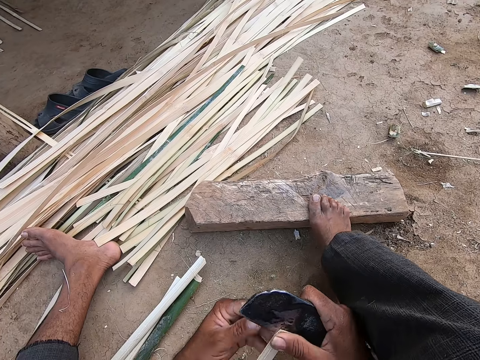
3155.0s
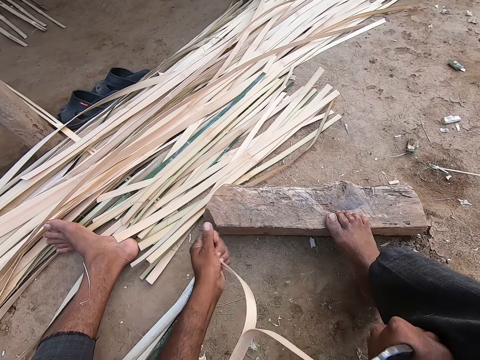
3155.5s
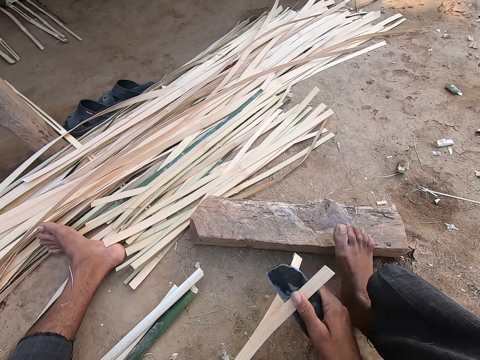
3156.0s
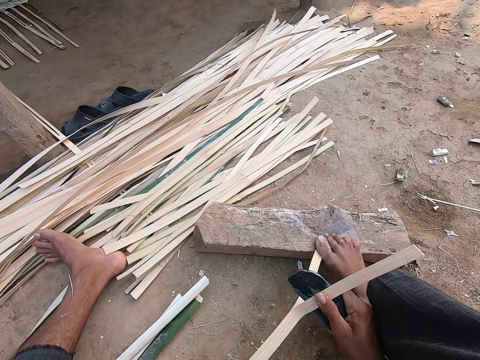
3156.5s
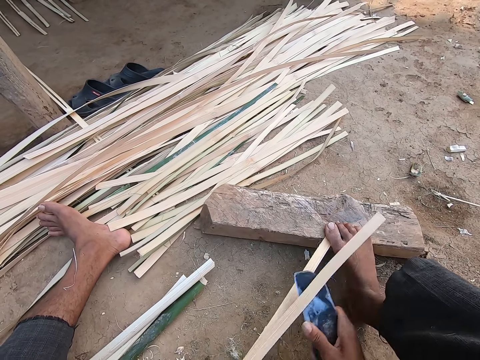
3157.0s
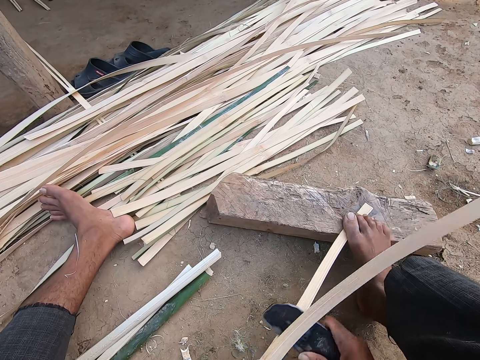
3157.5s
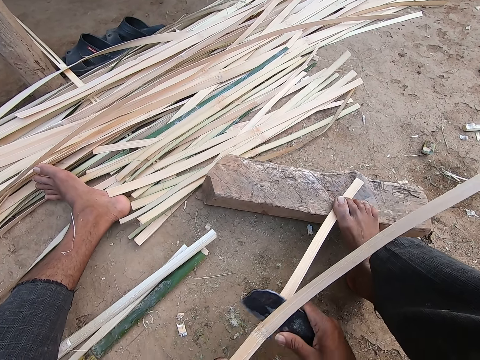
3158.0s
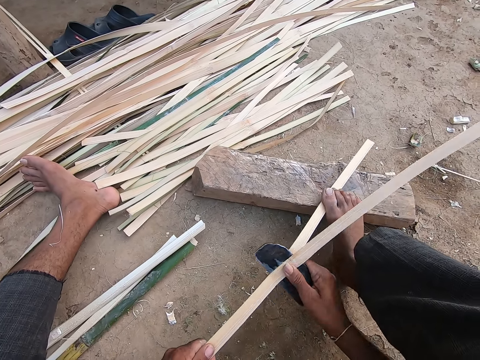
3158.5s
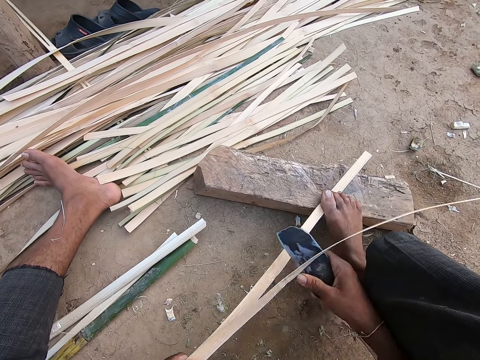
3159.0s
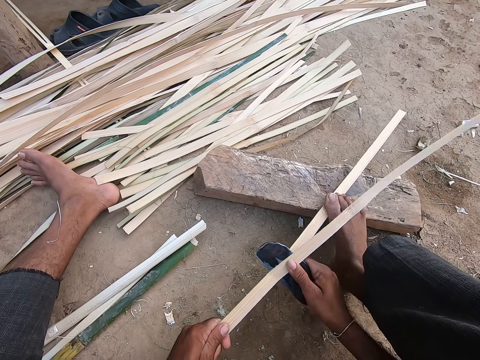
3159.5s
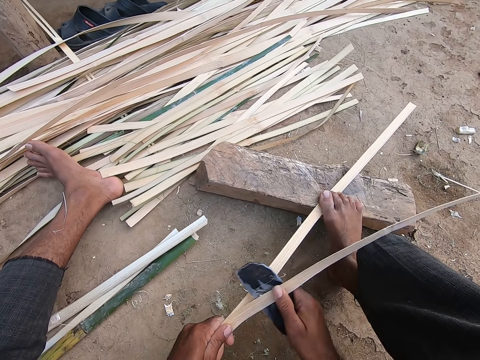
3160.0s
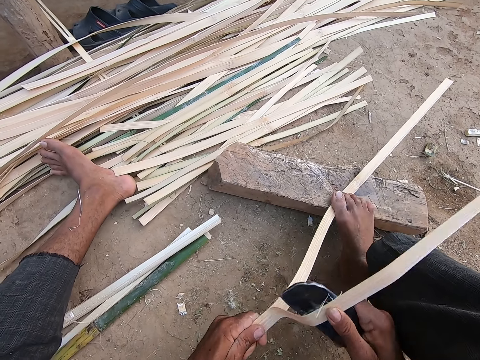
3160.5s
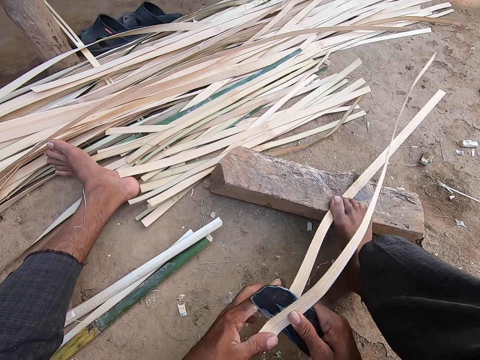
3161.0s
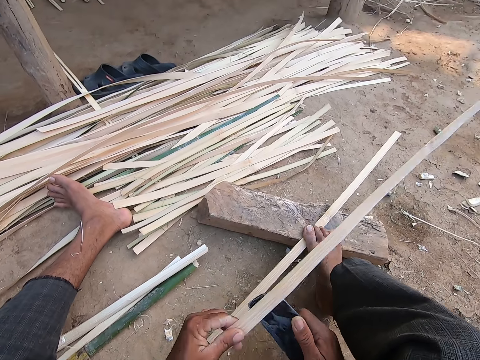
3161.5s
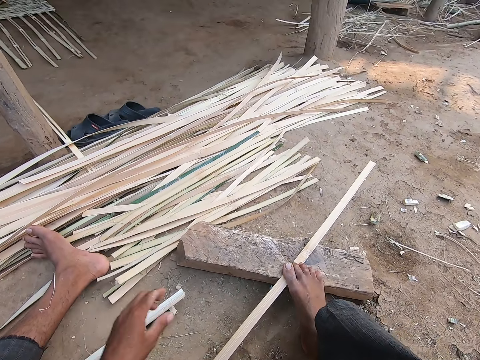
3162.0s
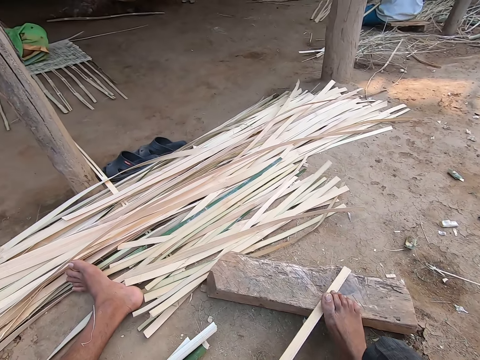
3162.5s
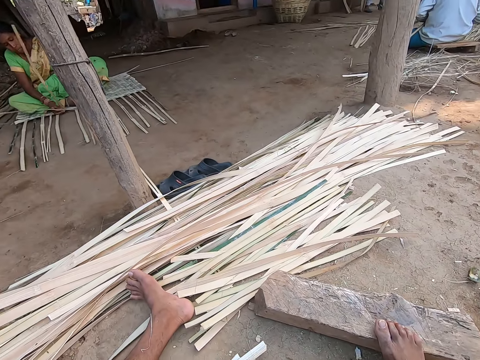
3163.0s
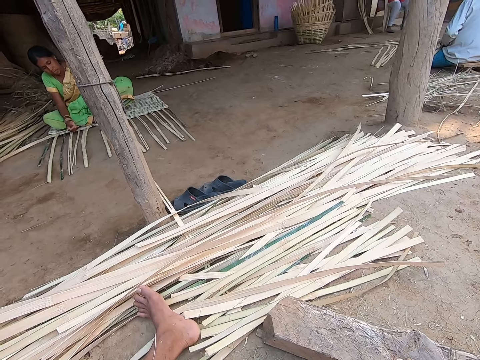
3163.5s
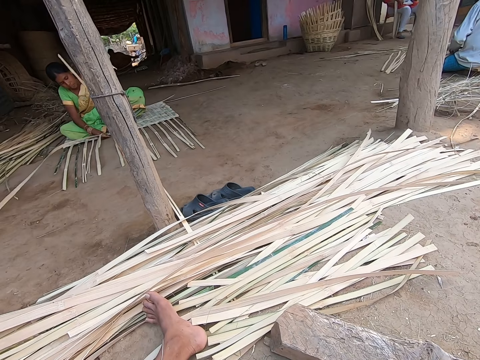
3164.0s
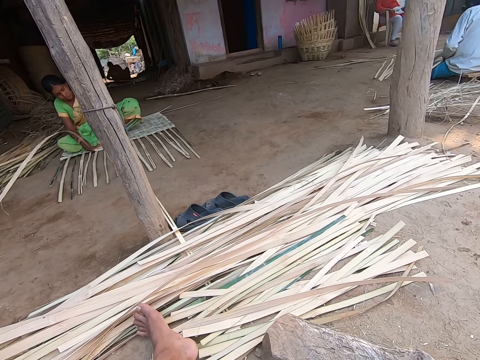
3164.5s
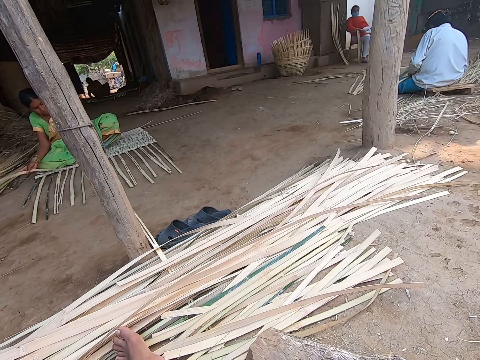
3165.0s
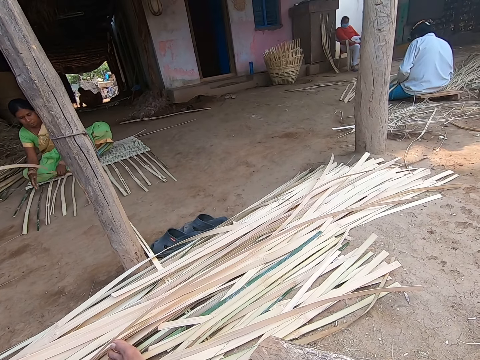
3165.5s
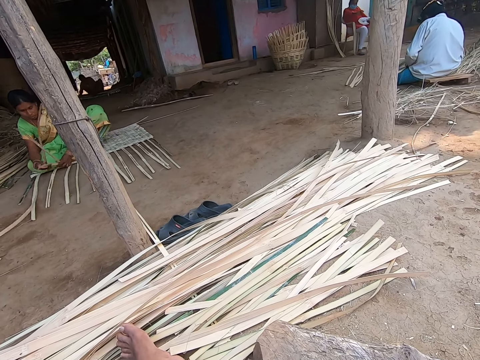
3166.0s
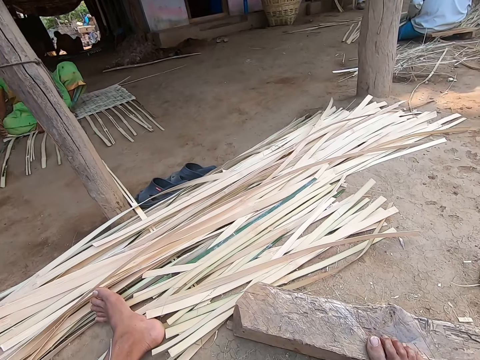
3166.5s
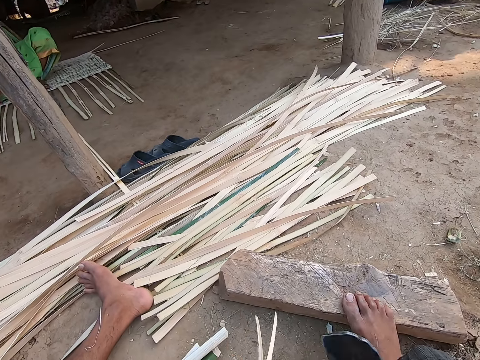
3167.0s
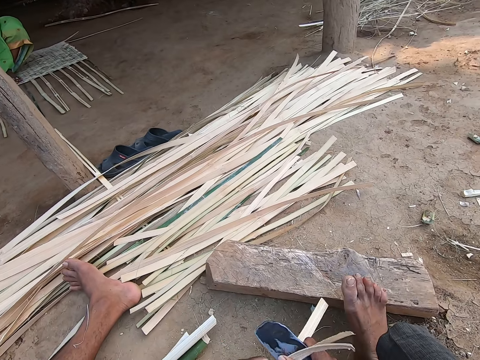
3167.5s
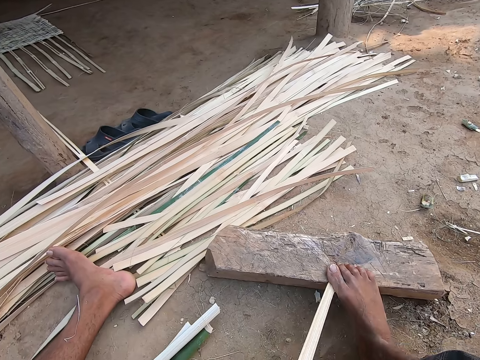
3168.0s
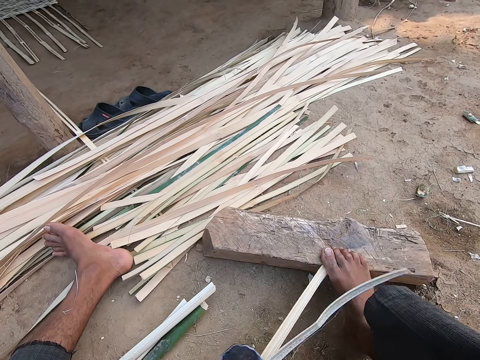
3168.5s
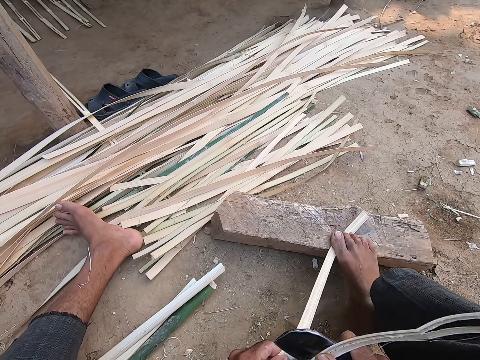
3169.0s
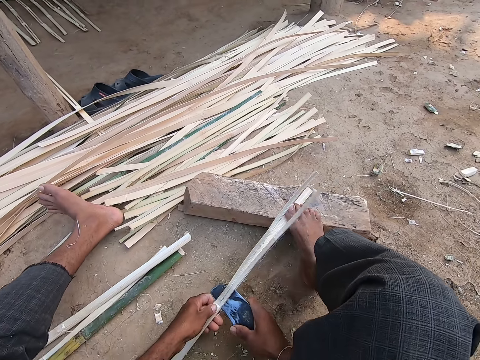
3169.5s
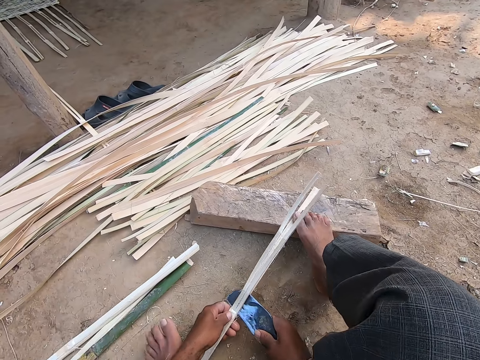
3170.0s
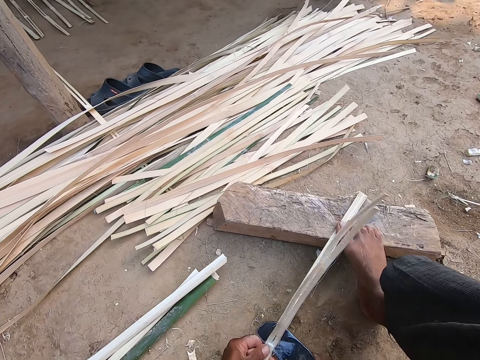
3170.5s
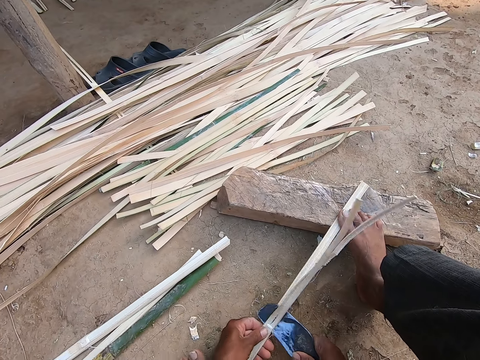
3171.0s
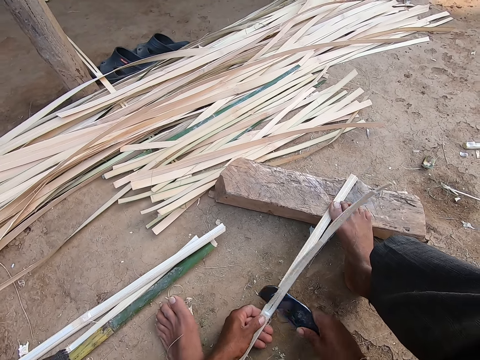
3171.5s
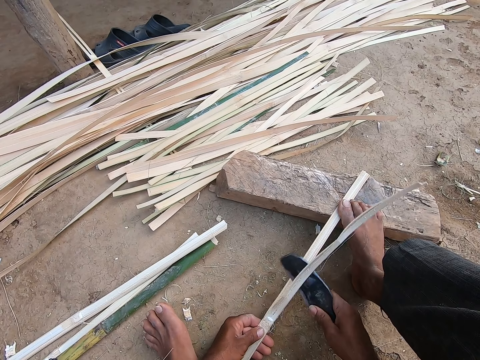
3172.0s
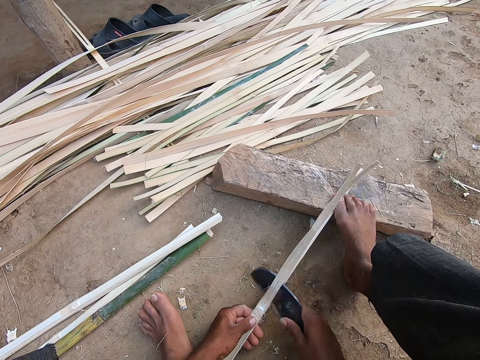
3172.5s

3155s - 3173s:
The camera wearer cuts the bamboo strip in his left hand with the kukri in his right hand. He pulls the bamboo. He holds the bamboo strip on the piece of wood on the ground with his right leg. He pulls the bamboo, cuts the bamboo and pulls the bamboo. He drops the bamboo strip in his left hand on the ground. He picks a bamboo strip from the piece of wood on the ground with his left hand. He moves the bamboo. He looks around. The woman weaves the mat on the ground with bamboo strips. The woman interacts with the camera wearer. The camera wearer moves the bamboo up. He cuts a bamboo strip in his left hand with the kukri in his right hand. He holds the bamboo strip on the piece of wood on the ground with his right leg. He pulls the bamboo. He cuts the bamboo. He moves his leg. He cuts the bamboo.

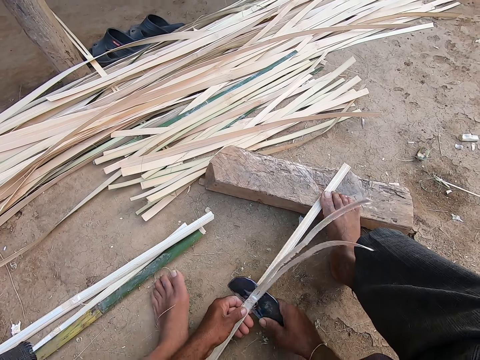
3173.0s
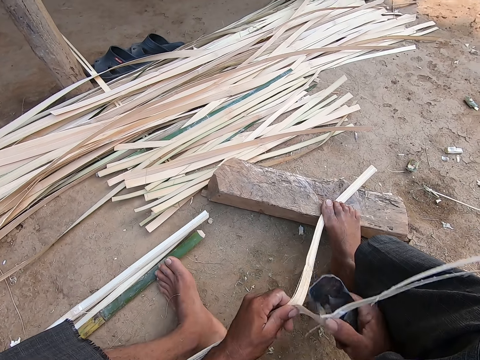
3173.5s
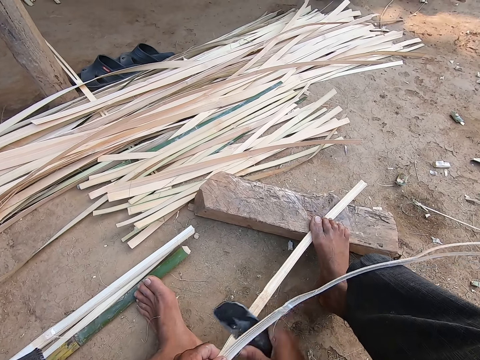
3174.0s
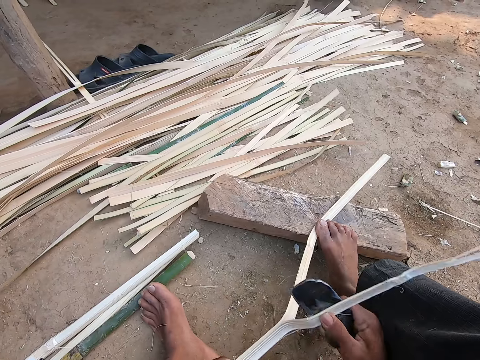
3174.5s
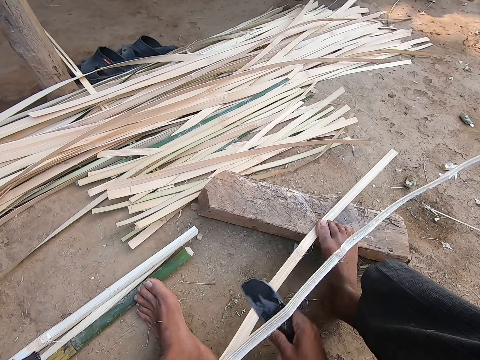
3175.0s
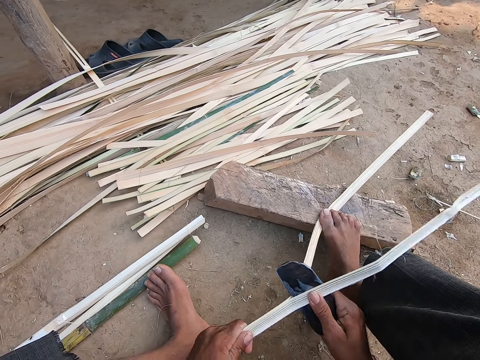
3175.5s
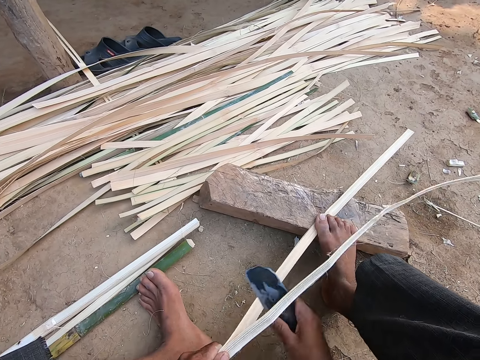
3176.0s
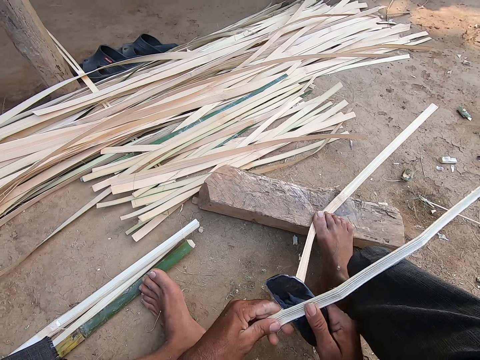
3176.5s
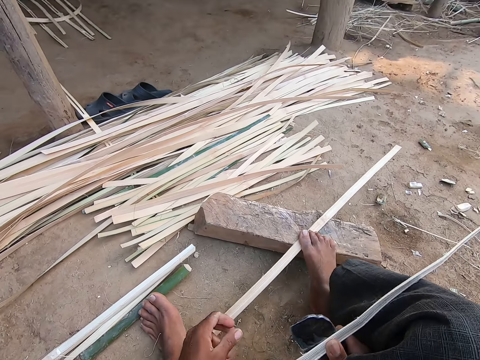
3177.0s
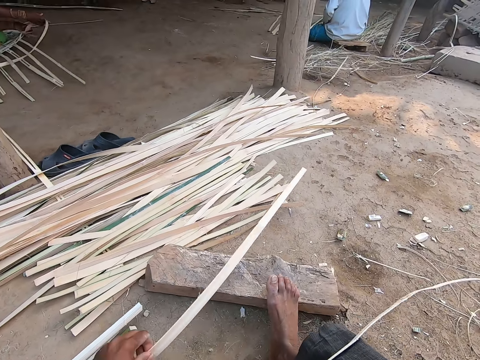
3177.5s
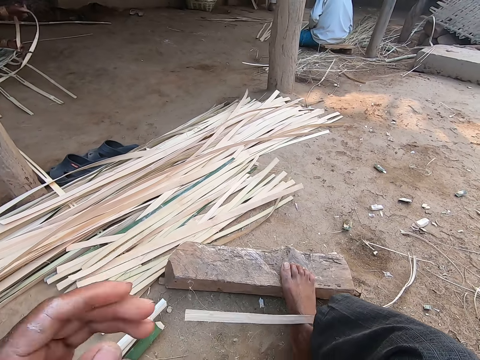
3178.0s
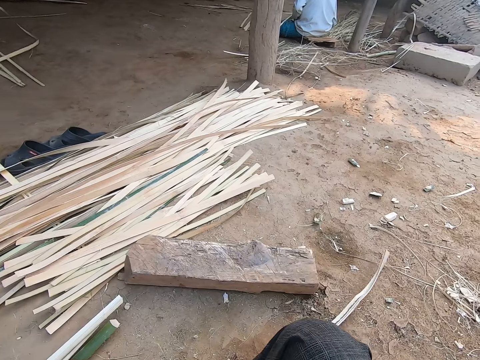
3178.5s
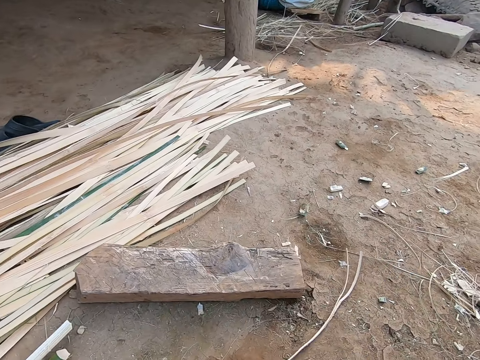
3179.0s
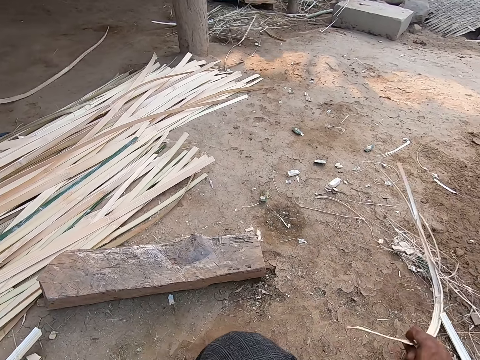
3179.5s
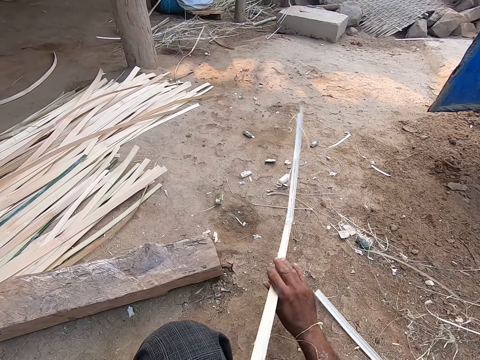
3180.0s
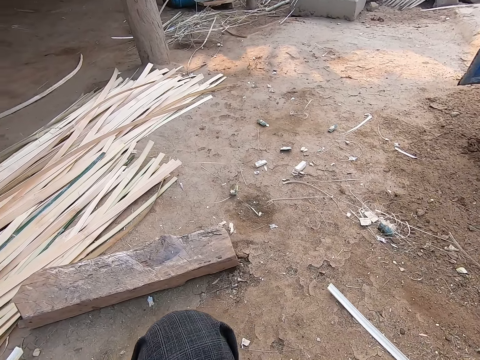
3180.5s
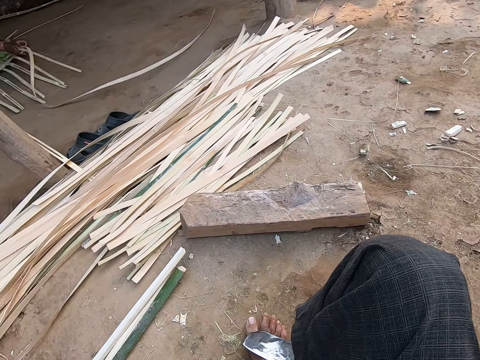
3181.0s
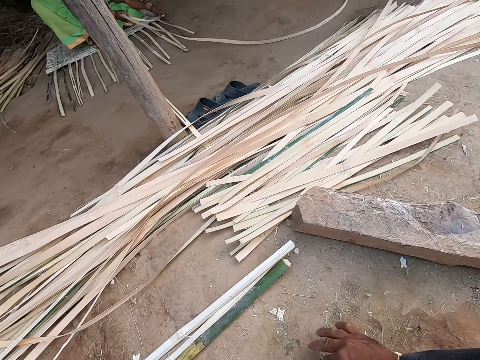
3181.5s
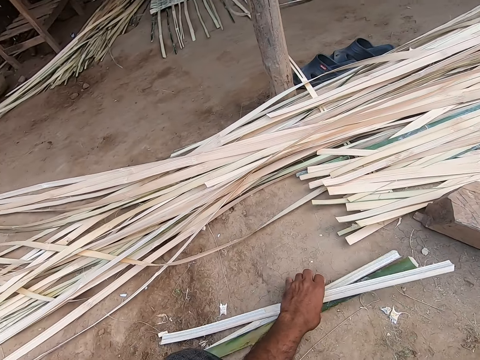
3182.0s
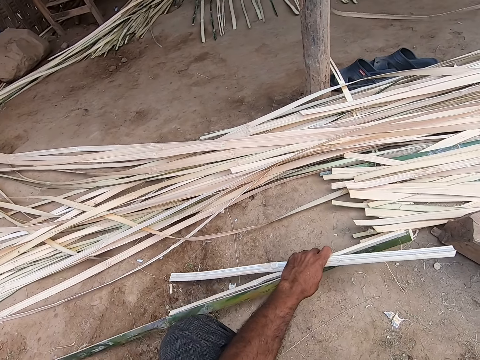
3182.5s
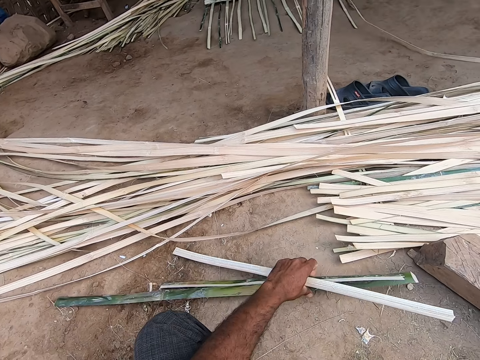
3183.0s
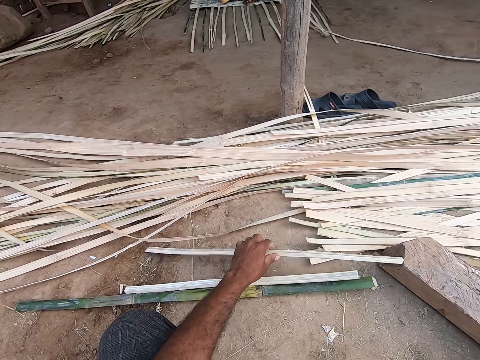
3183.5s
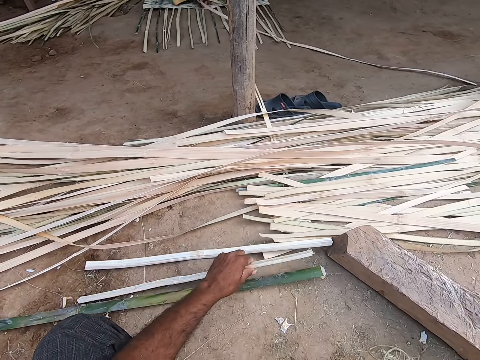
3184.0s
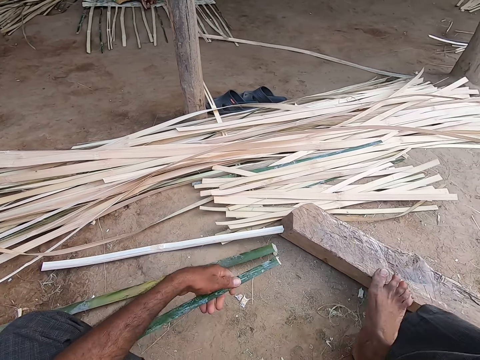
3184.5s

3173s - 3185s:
The camera wearer pulls the bamboo. He cuts the bamboo. He pulls the bamboo. He moves the bamboo up. He moves the bamboo strip on the piece of wood to the ground with his left hand. He touches his face with his left hand. He lifts the bamboo. He throws the bamboo. He moves his hand up. He moves his hand down. He holds the bamboo. He clears the ground with a bamboo strip in his right hand. He drops the bamboo strip in his right hand on the ground. He moves his hand down. The woman weaves the mat on the ground with bamboo strips. The camera wearer holds the bamboo. He adjusts the bamboo strips on the ground with his left hand. He lifts the bamboo up. He puts the bamboos down. He lifts the bamboo up. He puts the bamboo down. He moves his hand. He picks a bamboo strip from the ground with his left hand.
